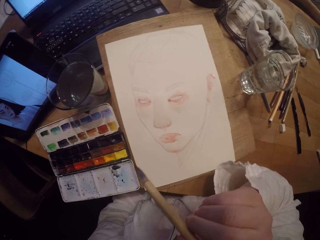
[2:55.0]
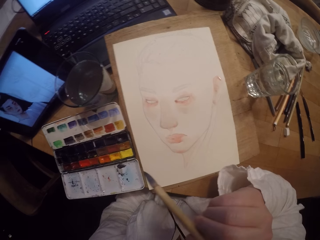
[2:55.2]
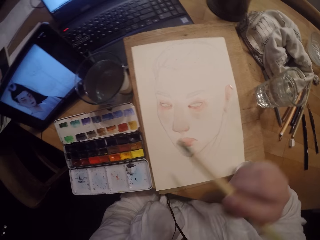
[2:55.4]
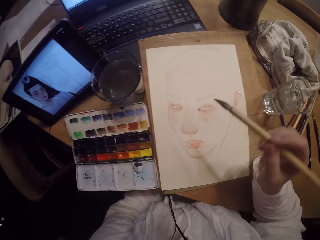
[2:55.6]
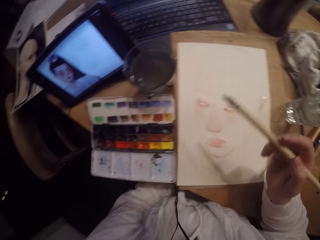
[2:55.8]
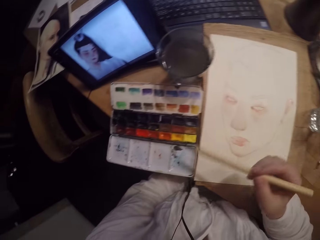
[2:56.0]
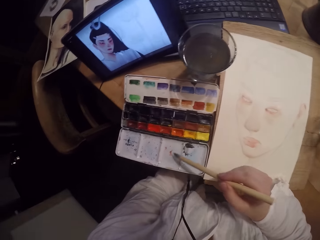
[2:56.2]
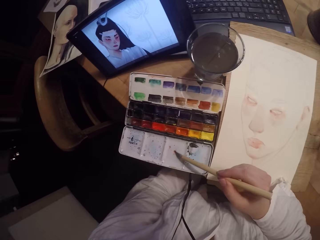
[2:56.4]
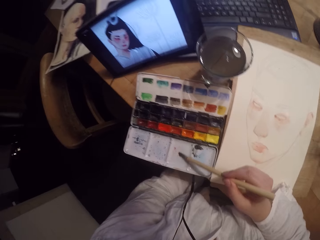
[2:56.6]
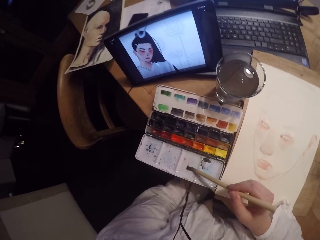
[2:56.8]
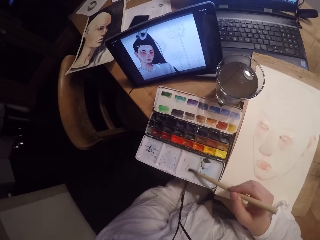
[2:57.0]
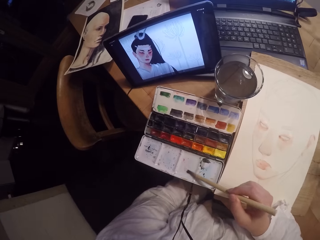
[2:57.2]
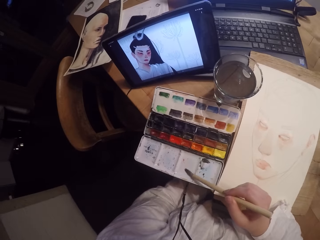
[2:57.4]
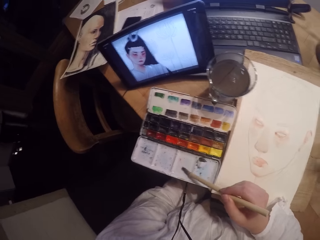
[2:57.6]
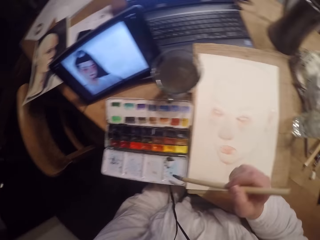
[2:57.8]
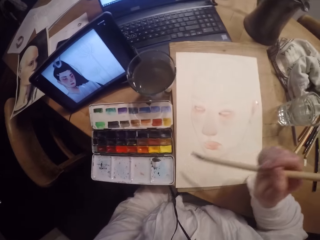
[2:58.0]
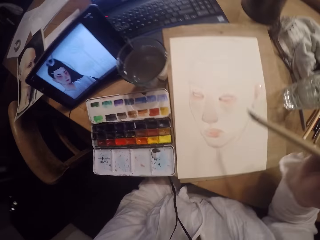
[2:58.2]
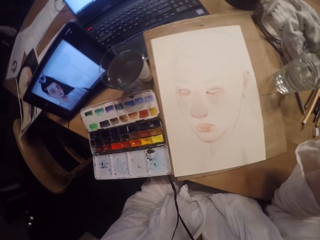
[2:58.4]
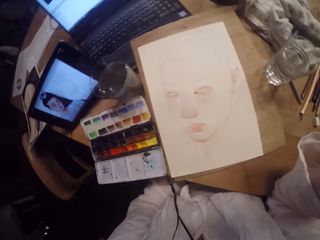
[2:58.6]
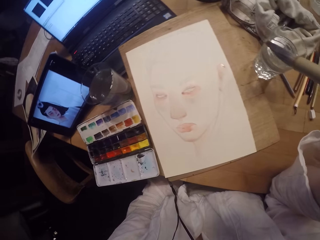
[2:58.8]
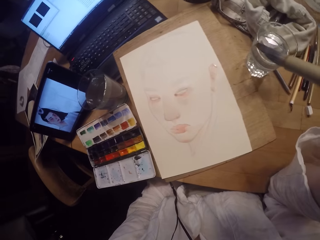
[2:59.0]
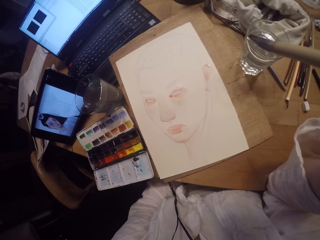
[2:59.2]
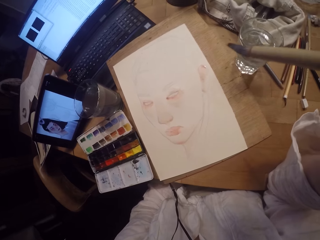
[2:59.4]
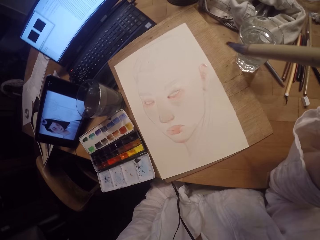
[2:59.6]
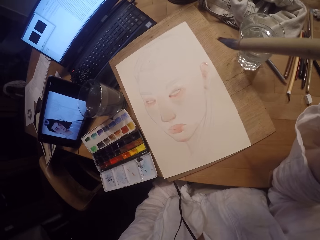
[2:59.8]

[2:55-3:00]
The camera wearer touches his mouth. He touches the paint on the paint box with the brush. He dips the paintbrush in water. He stares at the tablet. He removes the brush on the paint box. He touches his eyes. He stares at the paper.
